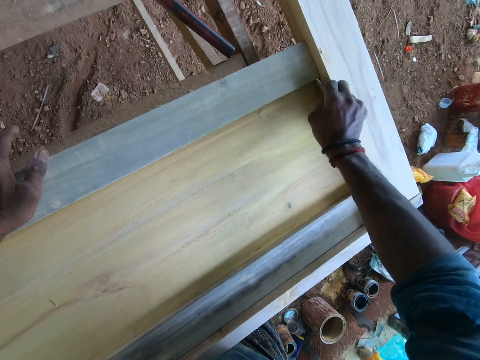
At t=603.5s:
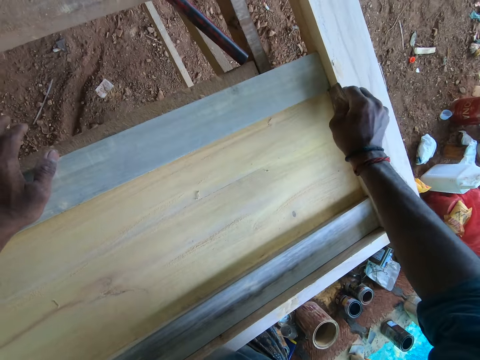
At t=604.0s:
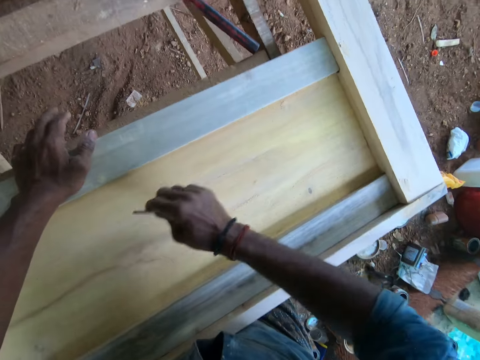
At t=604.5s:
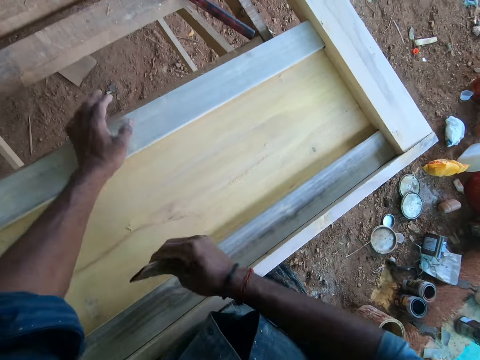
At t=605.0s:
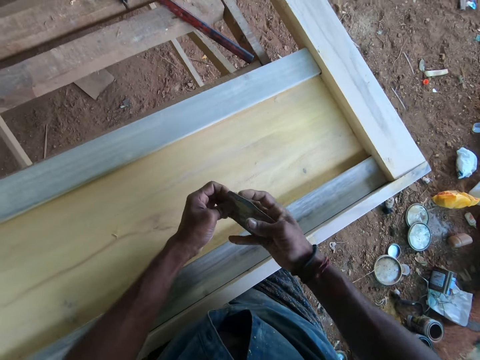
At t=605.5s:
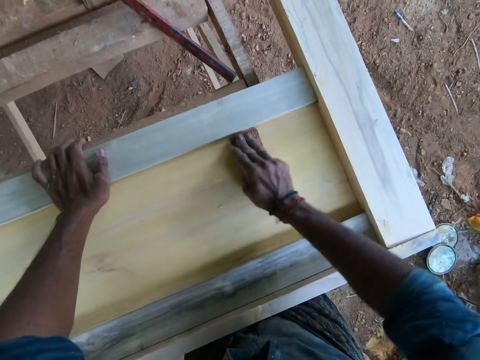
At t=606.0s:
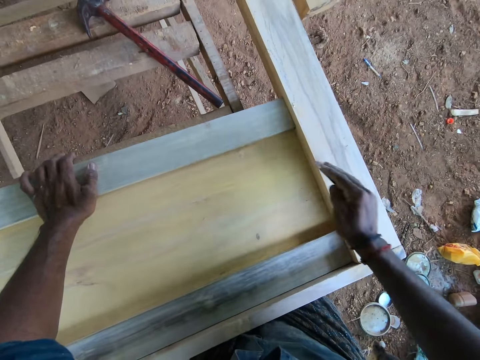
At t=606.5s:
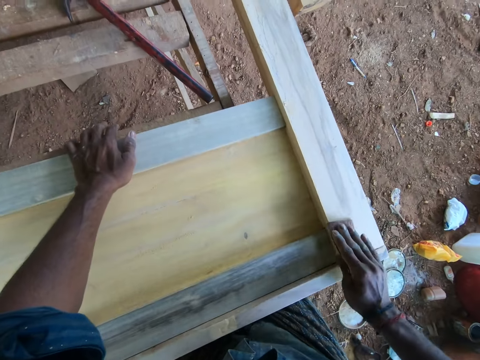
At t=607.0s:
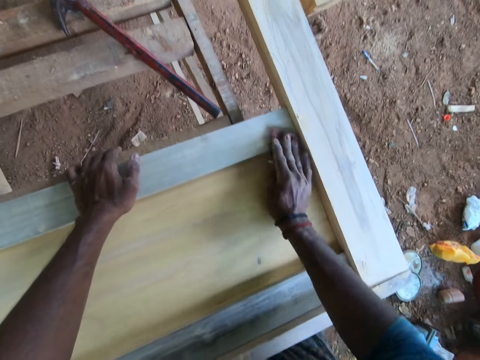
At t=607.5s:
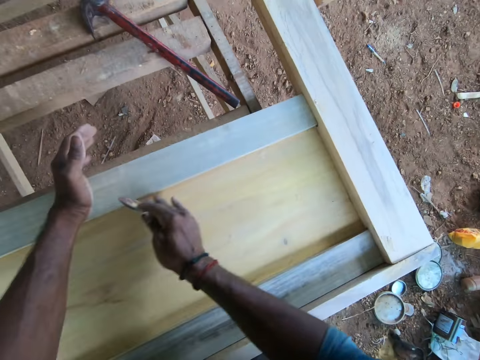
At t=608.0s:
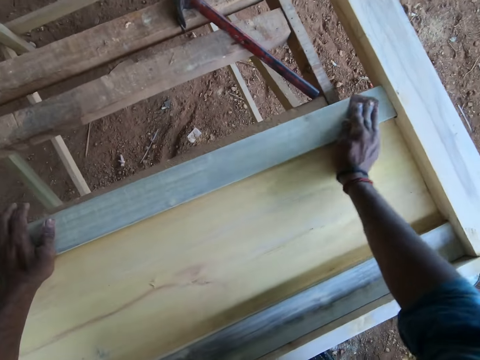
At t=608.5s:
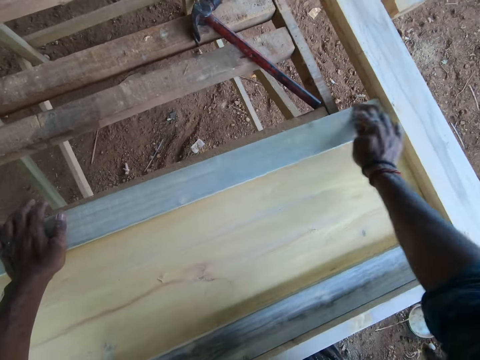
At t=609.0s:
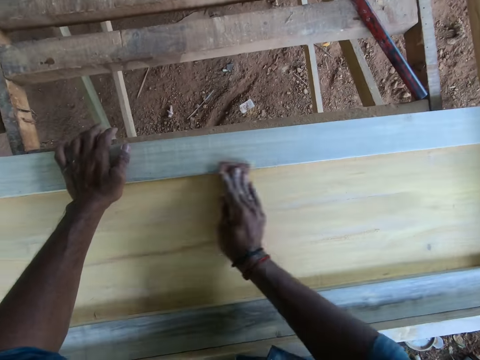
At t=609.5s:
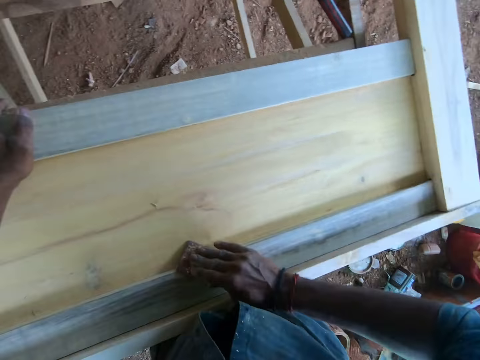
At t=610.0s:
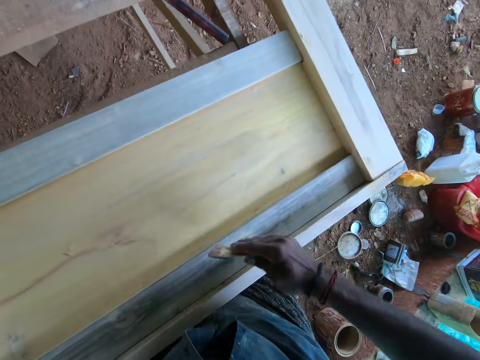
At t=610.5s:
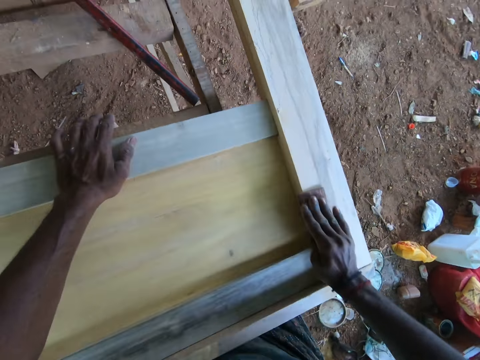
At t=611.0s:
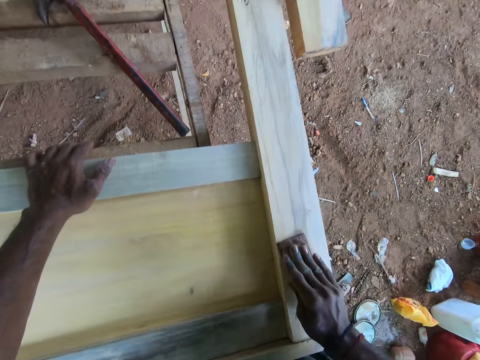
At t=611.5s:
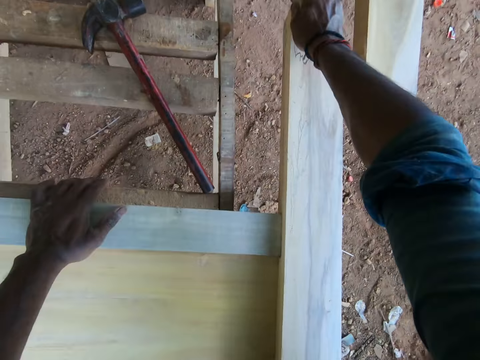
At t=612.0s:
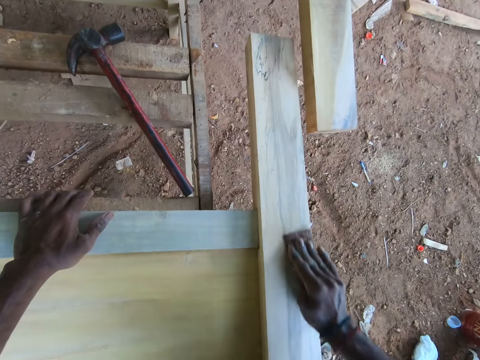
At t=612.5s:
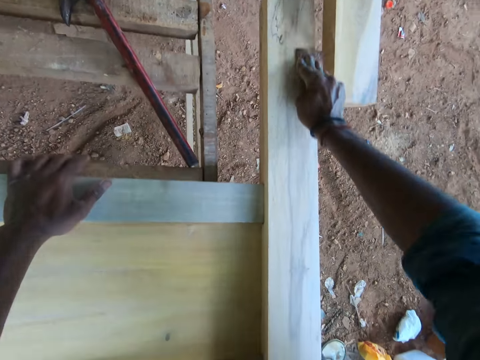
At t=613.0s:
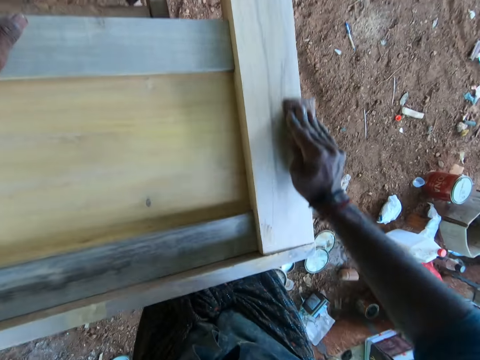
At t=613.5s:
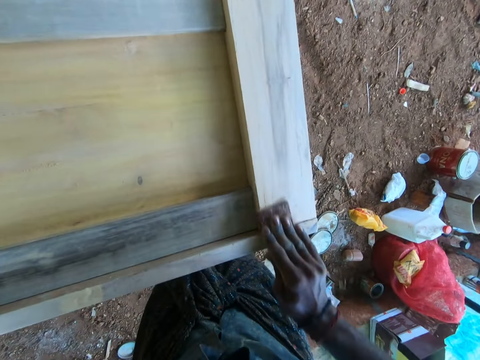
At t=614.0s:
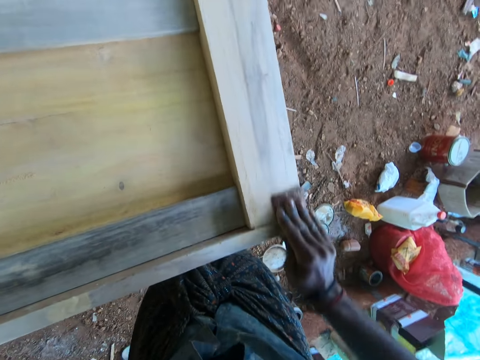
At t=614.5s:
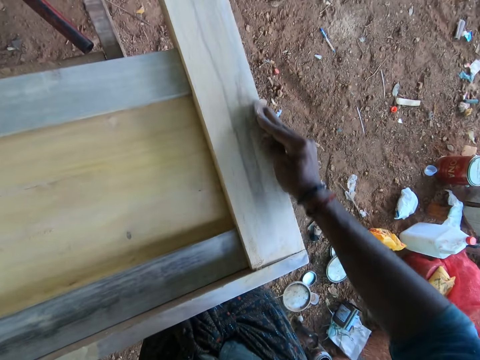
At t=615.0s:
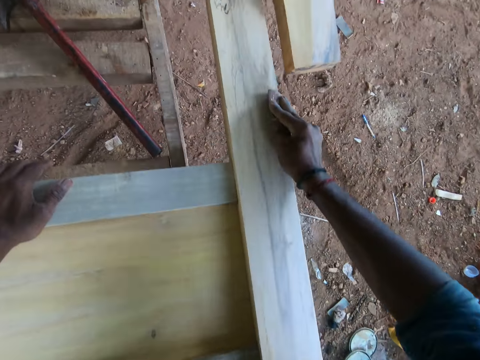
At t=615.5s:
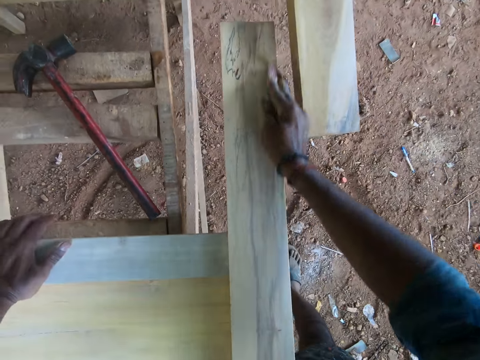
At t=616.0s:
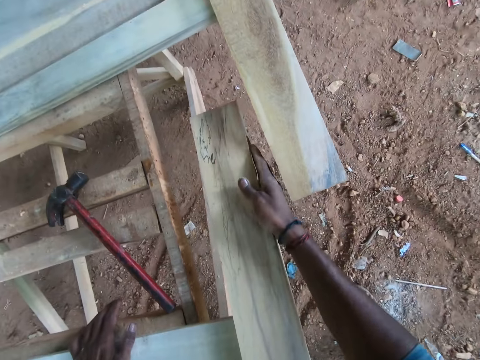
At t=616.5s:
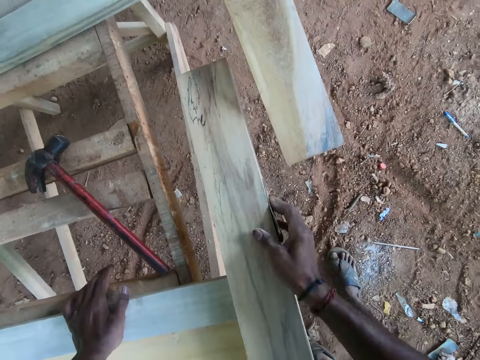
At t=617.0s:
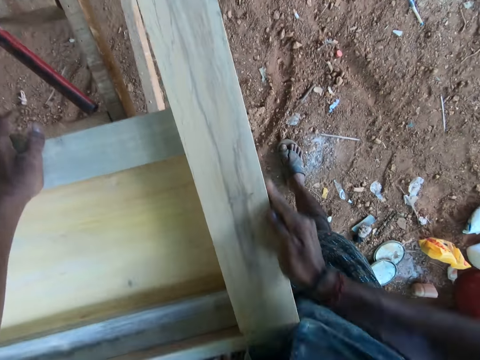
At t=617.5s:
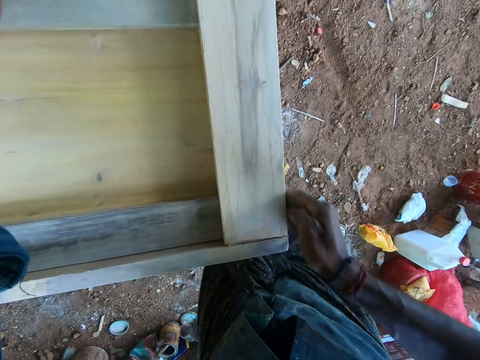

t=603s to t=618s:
The camera wearer holds the sandpaper with his hands. He adjusts the sandpaper in his right hand. He smoothens the surface of the wood piece with the sandpaper in his right hand. He raises his left hand. He scrubs the wood with the sandpaper in his right hand. He scrubs the wood with the sandpaper in his right hand again. He places his left hand on the wood. He scrubs the wood with the sandpaper in his right hand.

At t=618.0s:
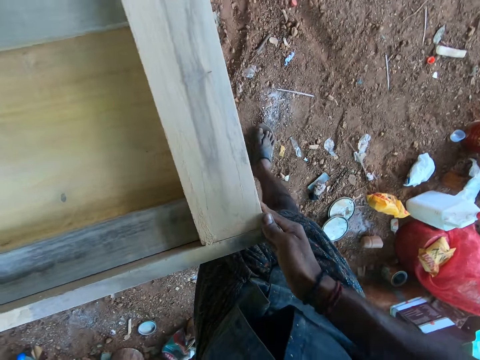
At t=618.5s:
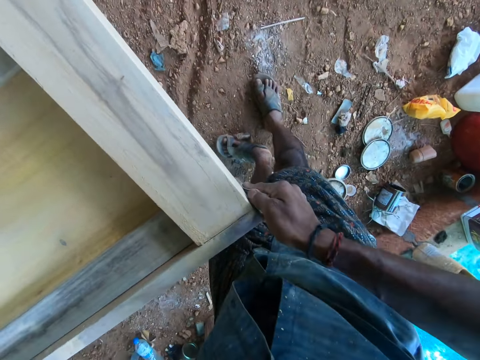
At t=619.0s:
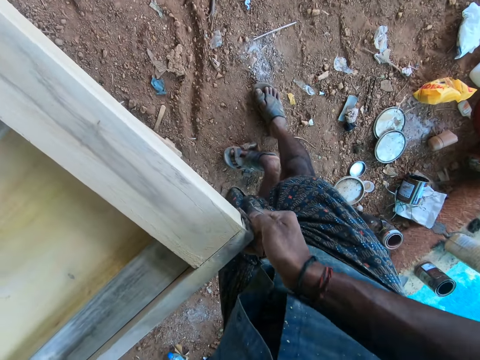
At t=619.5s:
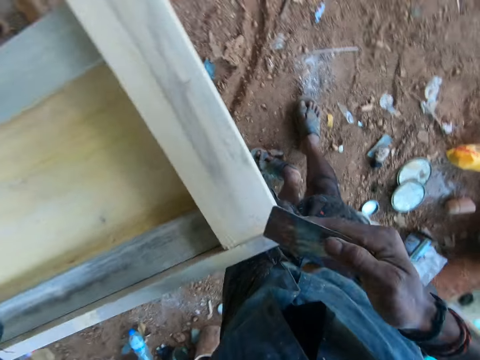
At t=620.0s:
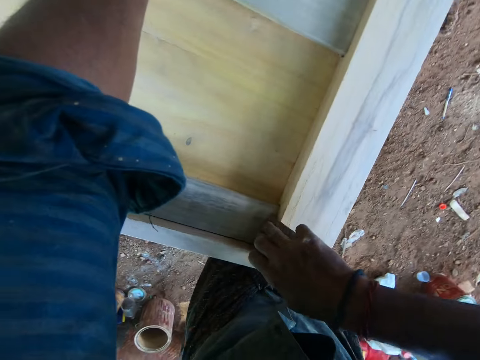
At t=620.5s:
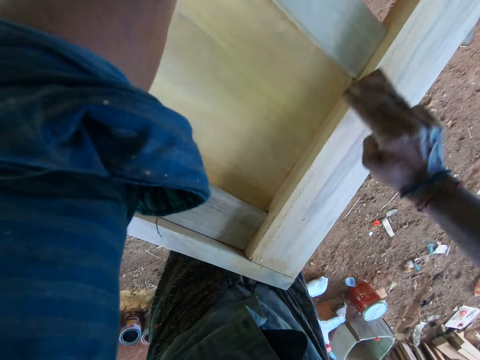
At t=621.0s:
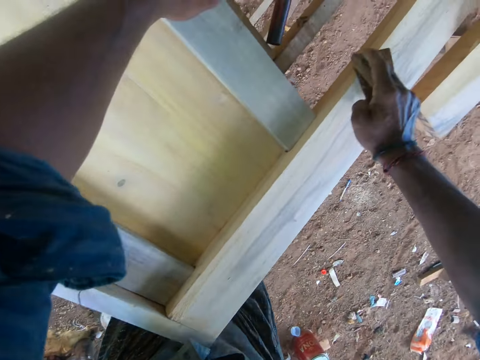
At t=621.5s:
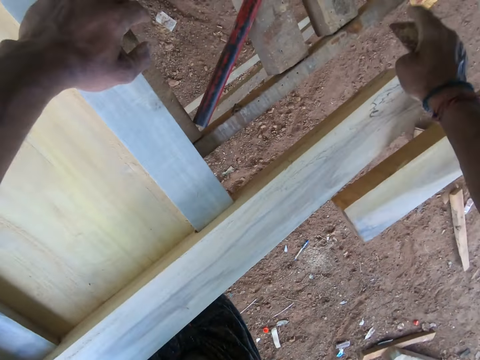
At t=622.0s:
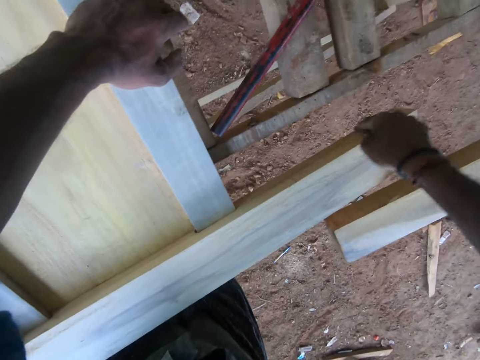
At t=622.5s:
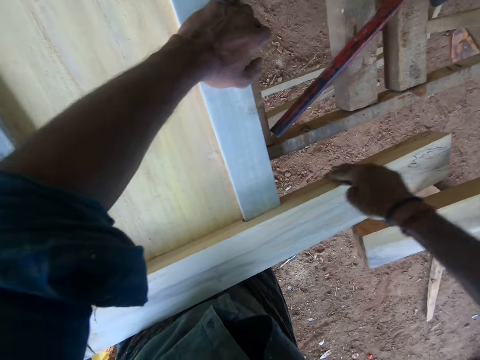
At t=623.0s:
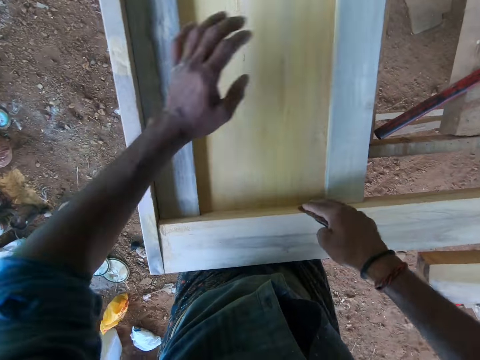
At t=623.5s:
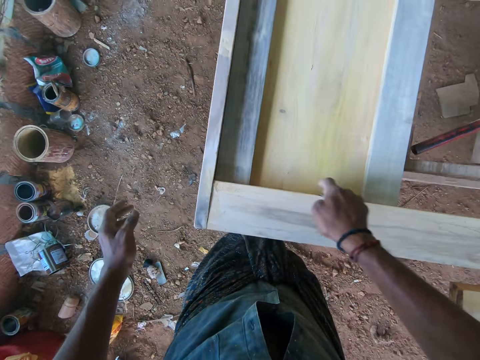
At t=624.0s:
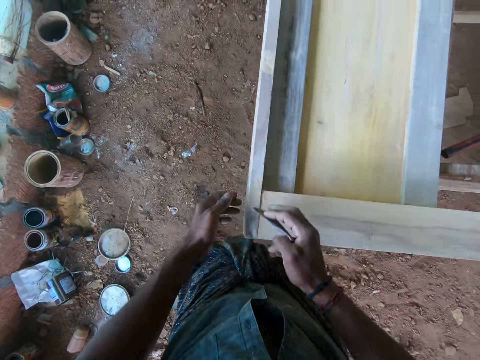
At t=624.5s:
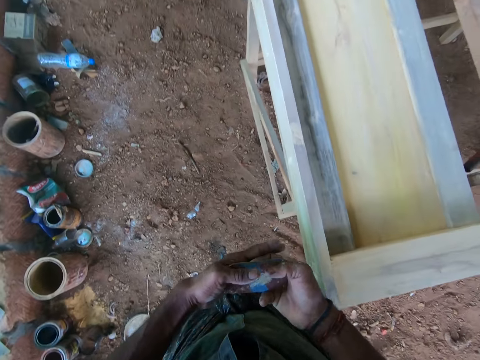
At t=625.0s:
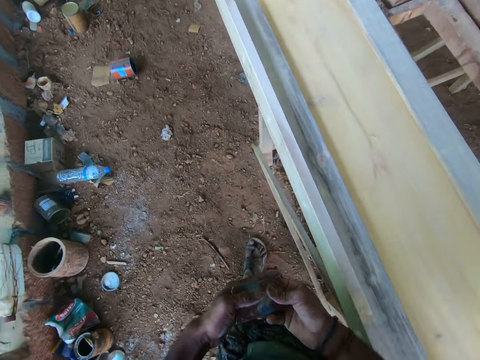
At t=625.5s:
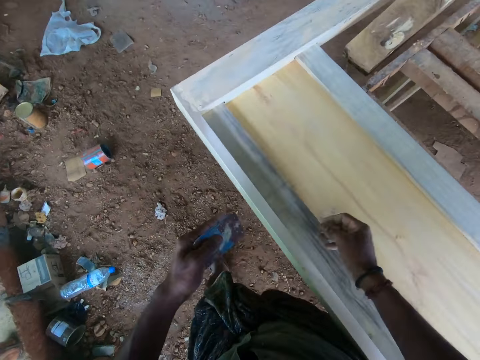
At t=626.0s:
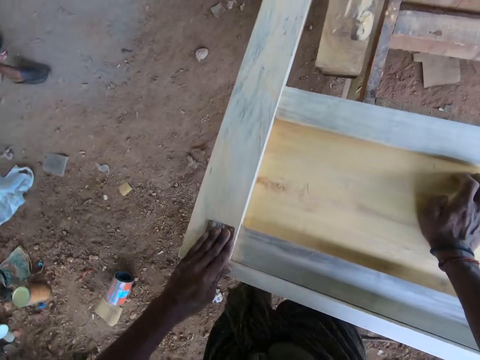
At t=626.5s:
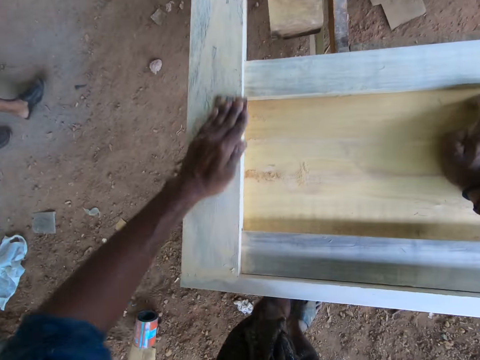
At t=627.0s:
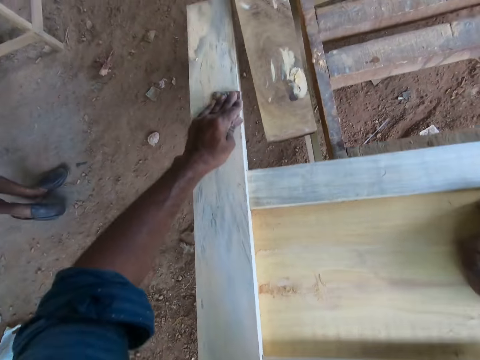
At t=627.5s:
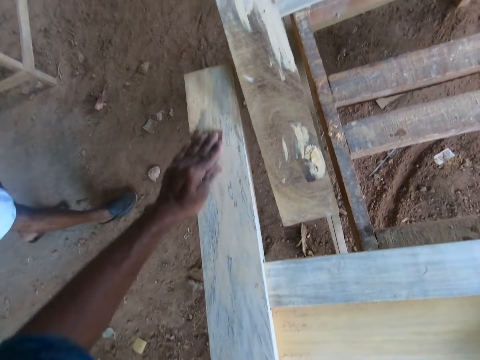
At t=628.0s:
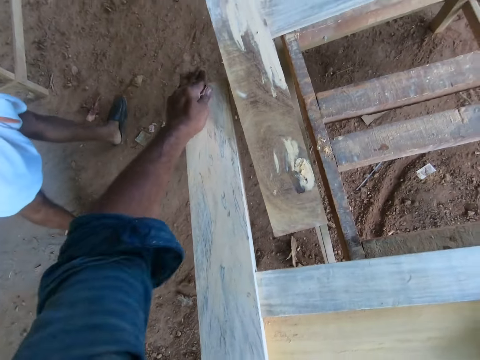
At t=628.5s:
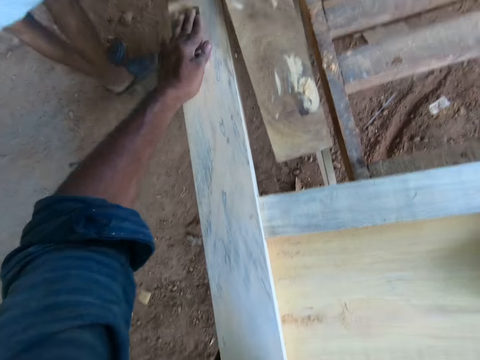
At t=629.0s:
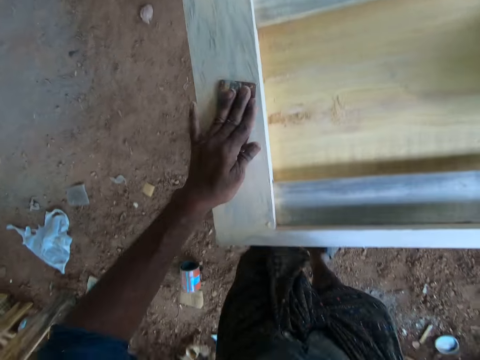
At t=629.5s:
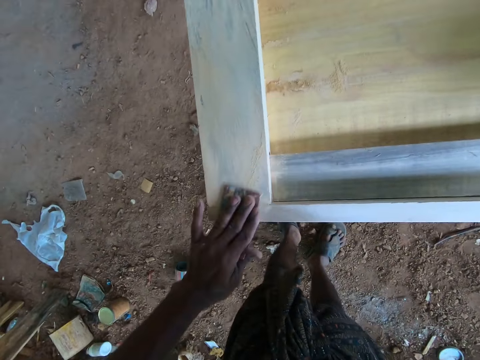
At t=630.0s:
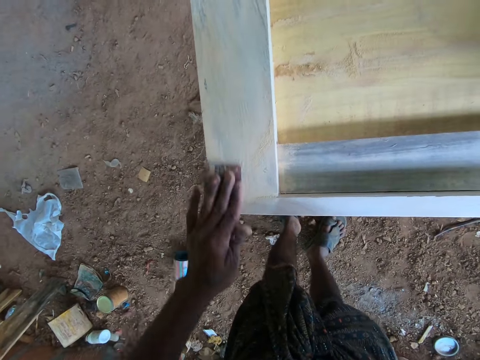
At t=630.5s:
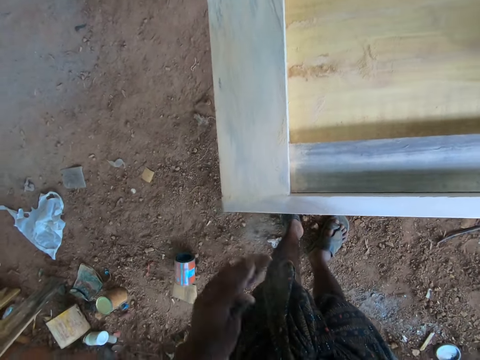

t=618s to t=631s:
The camera wearer turns around. He drops his left hand. He holds the sandpaper with his hands. He walks in the workshop. He smoothens the surface of the wood piece with the sandpaper in his left hand. He places his right hand on the wood. A man walks towards the camera wearer.
